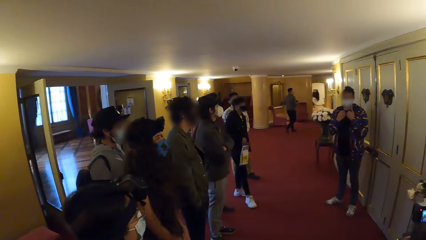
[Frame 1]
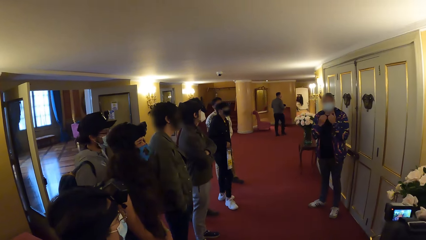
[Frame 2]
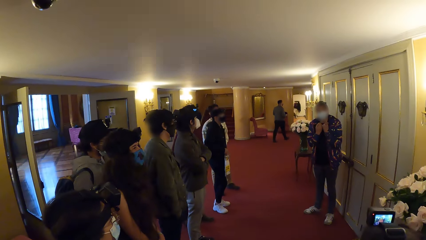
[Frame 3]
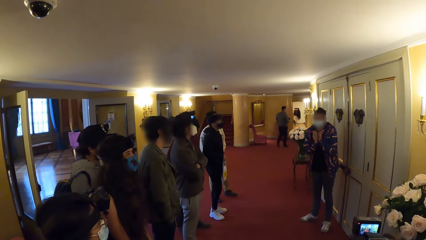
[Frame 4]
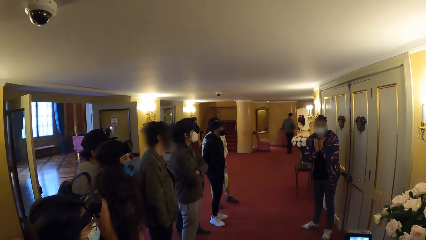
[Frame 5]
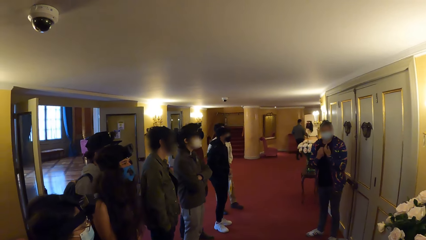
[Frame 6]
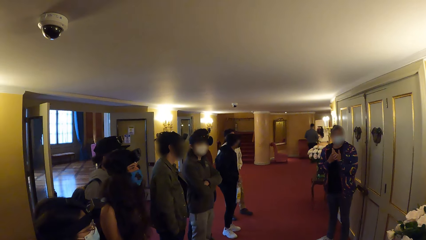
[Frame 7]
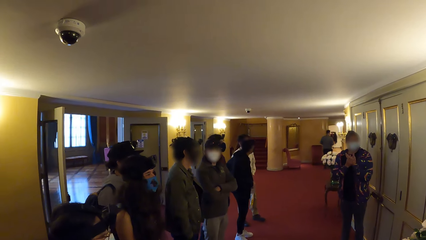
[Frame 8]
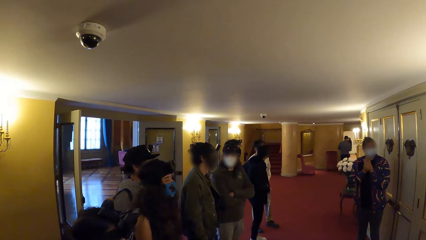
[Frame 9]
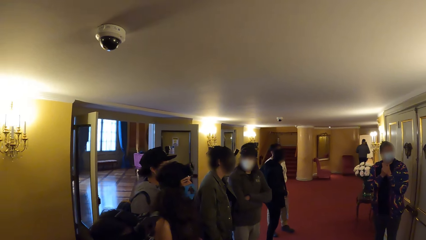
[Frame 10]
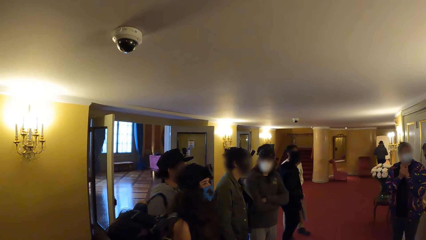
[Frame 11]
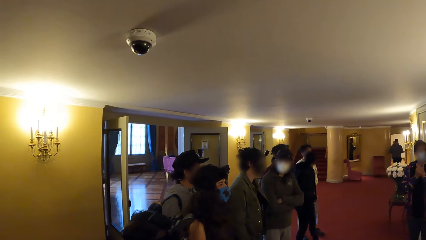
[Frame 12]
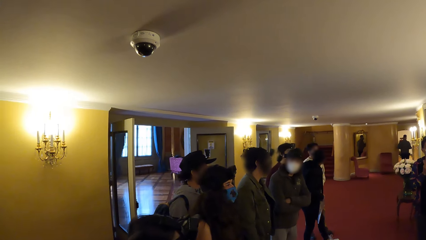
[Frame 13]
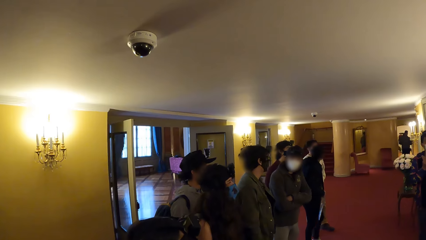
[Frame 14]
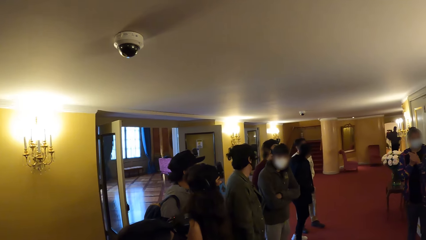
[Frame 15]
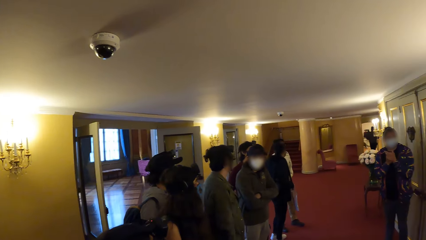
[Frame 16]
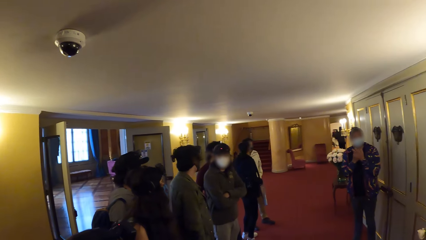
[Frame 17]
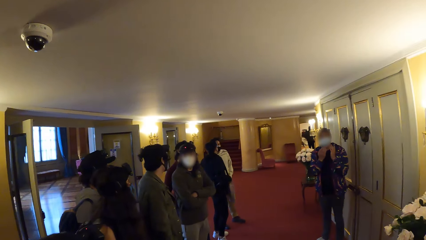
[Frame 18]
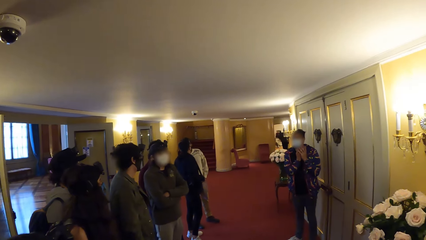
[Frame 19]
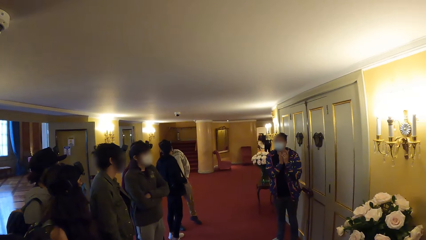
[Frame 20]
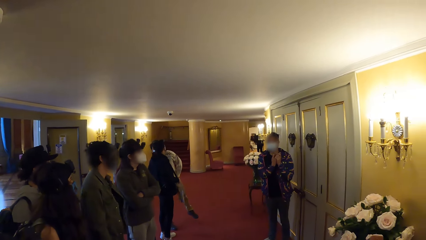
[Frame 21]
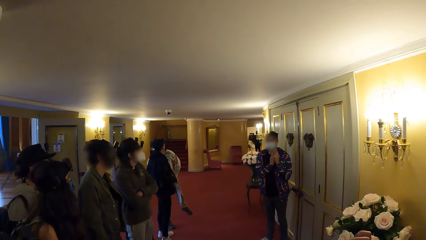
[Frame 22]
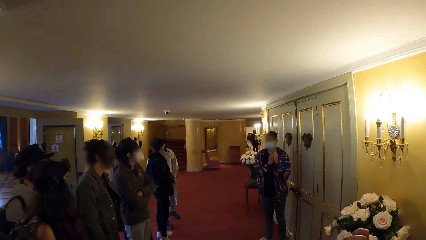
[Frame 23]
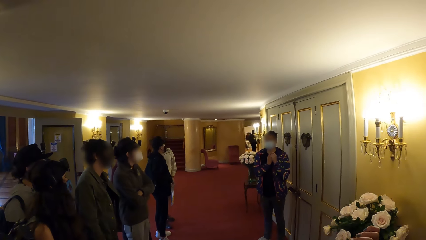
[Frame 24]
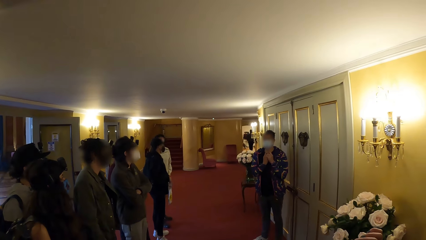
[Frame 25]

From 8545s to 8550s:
The camera wearer looks around.

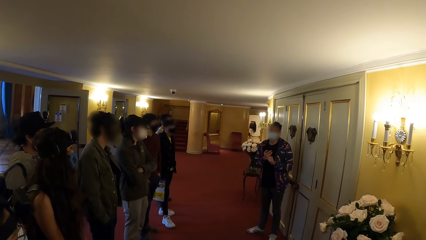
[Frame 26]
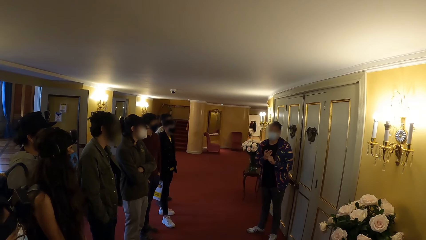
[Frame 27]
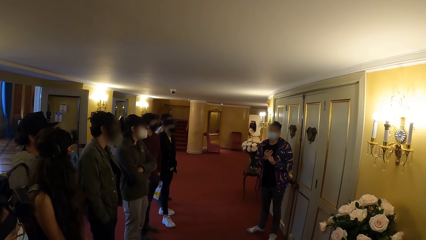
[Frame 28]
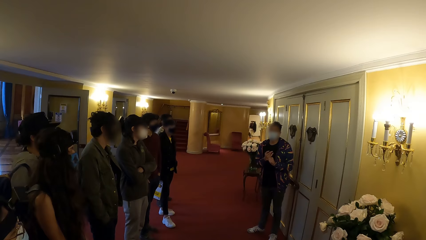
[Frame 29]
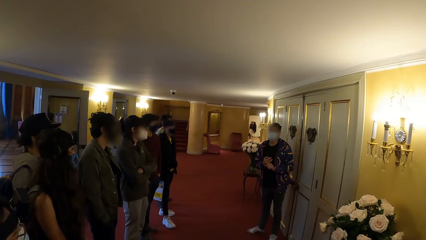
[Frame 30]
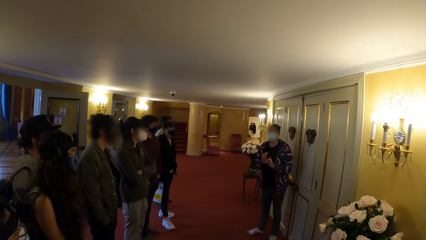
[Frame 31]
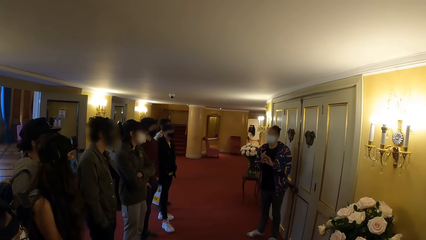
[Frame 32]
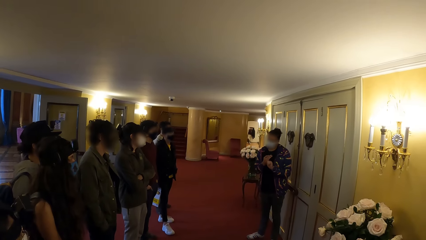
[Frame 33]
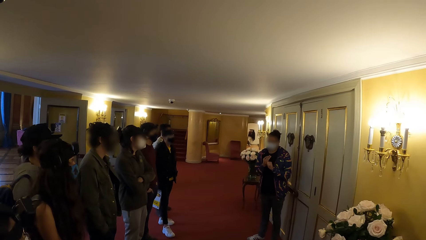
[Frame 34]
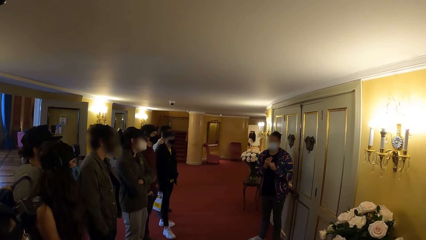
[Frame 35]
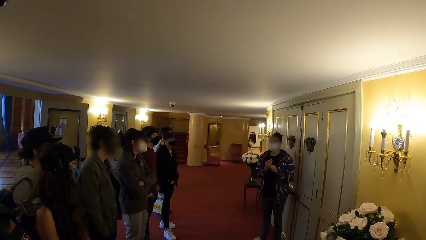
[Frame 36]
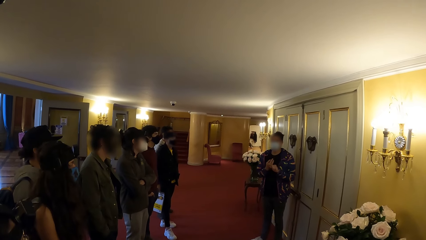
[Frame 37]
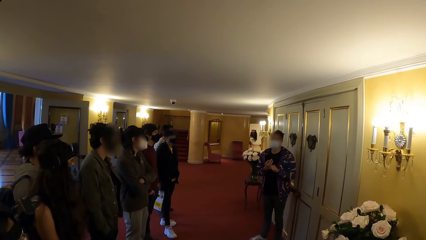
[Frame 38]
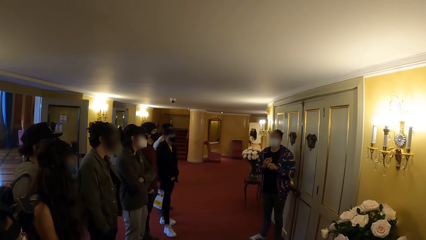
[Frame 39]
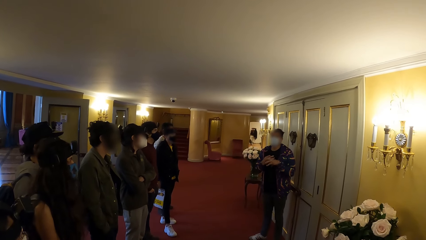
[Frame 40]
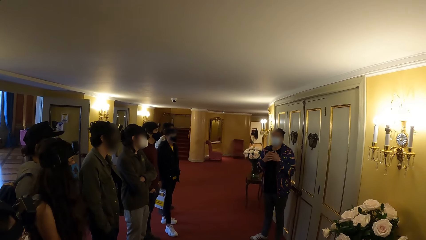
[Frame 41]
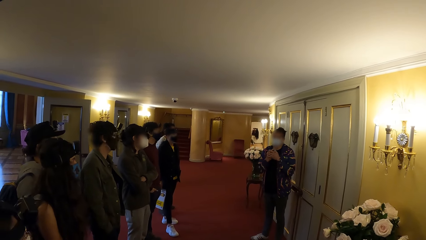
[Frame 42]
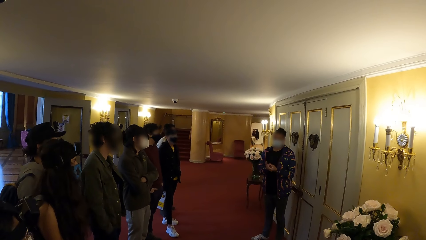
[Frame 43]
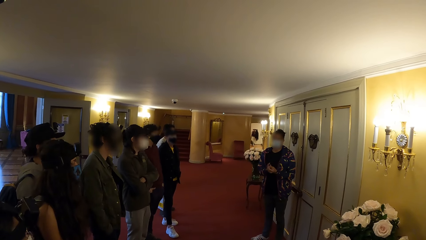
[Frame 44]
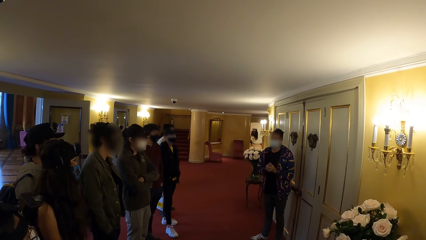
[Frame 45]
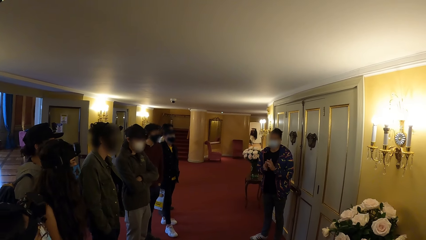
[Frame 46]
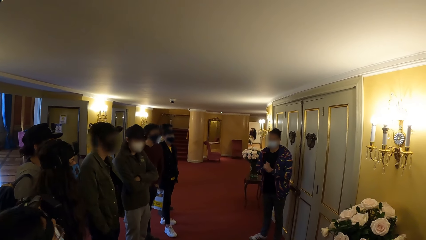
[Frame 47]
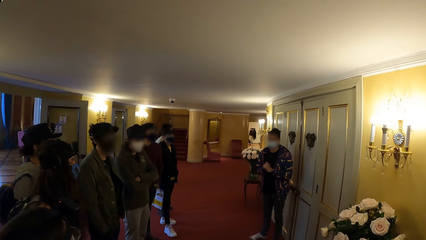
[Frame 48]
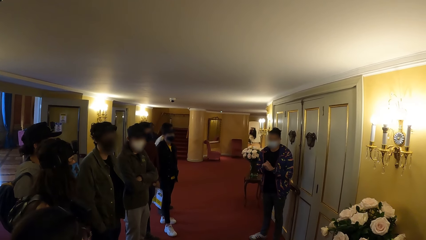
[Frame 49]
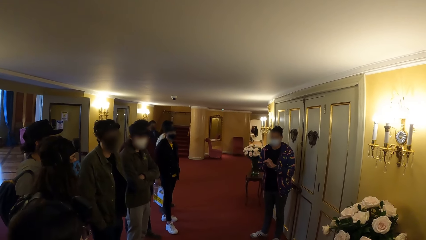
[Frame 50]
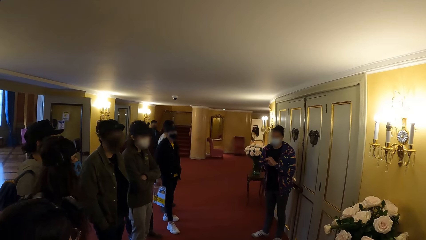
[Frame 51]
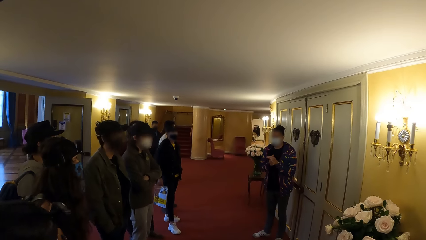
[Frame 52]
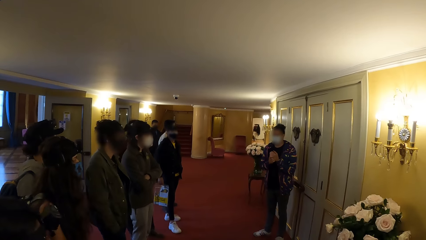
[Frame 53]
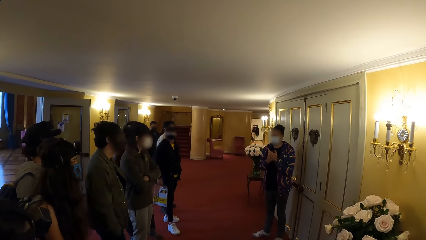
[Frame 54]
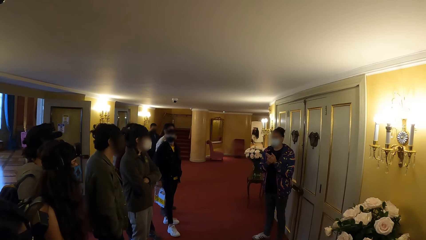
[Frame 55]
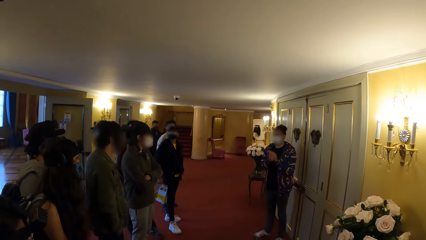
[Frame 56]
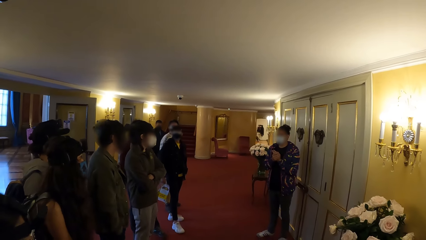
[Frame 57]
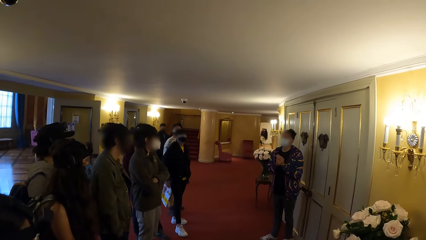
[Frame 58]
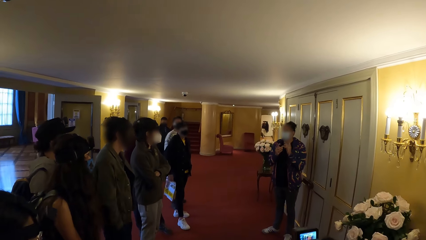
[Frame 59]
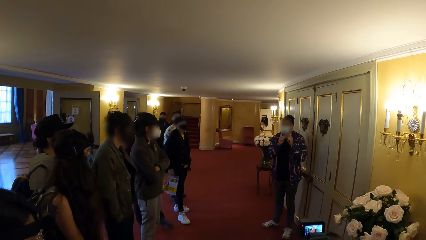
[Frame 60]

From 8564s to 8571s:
A person interacts with the people around him.

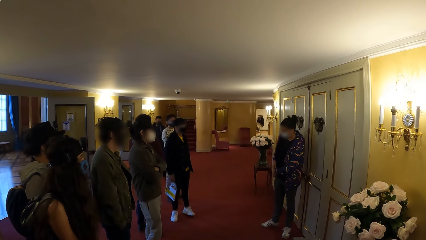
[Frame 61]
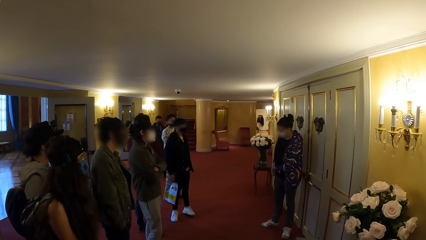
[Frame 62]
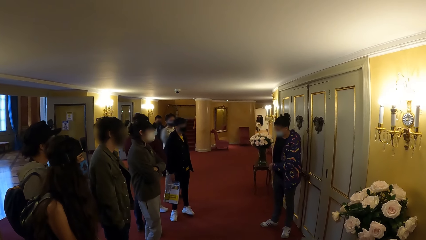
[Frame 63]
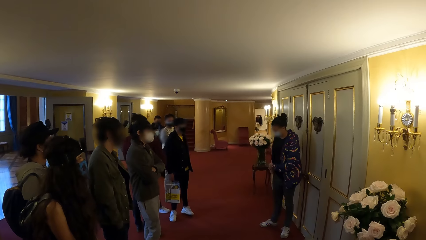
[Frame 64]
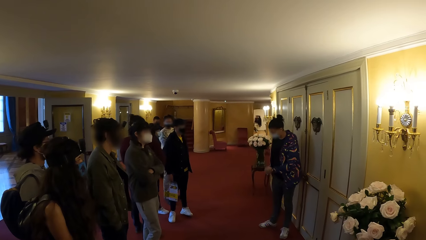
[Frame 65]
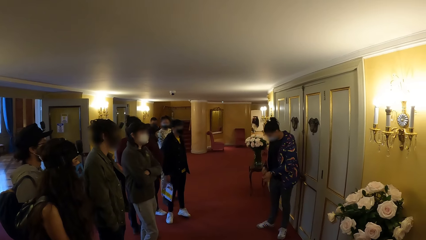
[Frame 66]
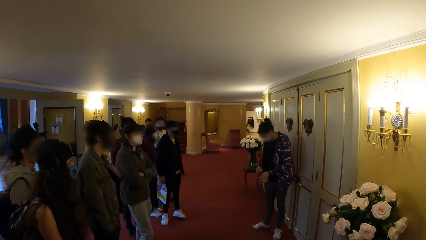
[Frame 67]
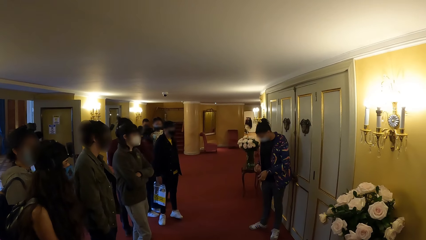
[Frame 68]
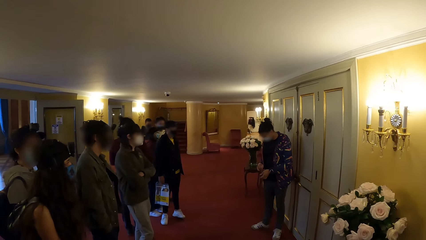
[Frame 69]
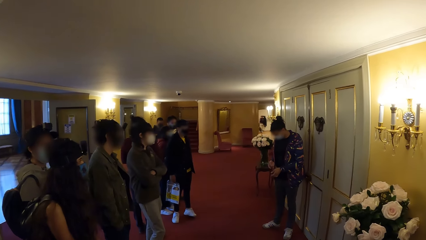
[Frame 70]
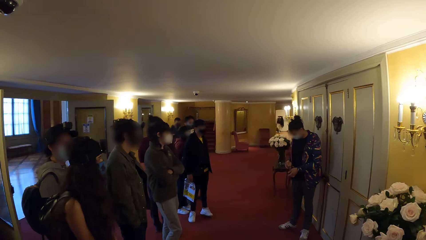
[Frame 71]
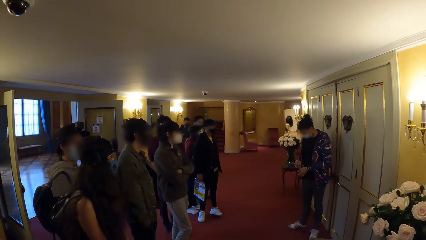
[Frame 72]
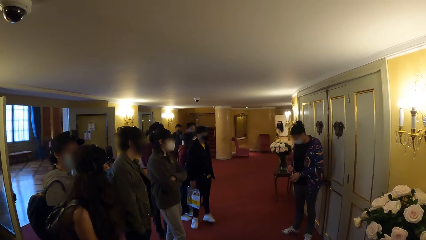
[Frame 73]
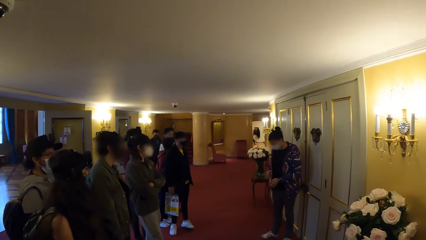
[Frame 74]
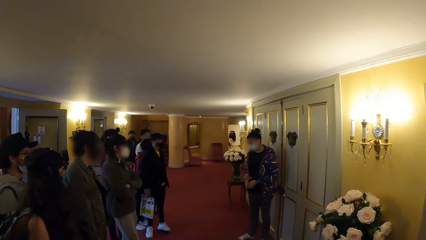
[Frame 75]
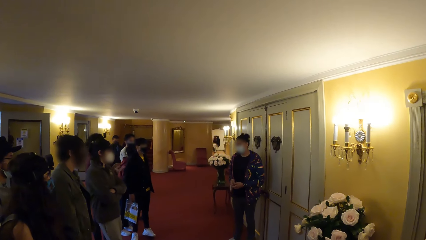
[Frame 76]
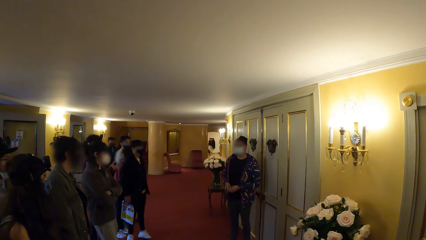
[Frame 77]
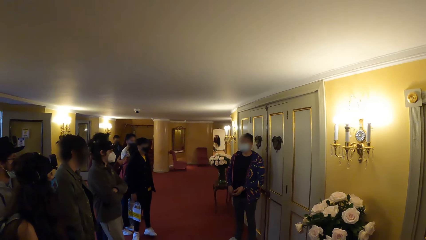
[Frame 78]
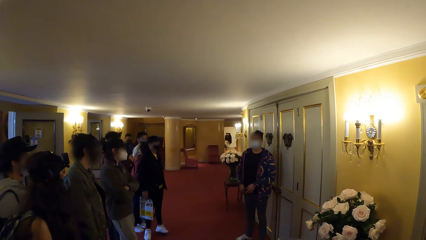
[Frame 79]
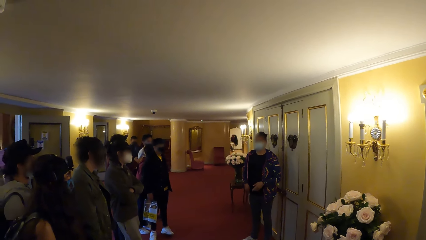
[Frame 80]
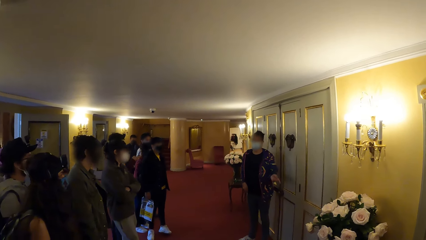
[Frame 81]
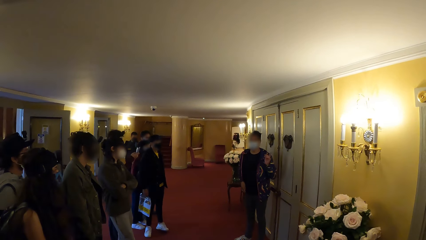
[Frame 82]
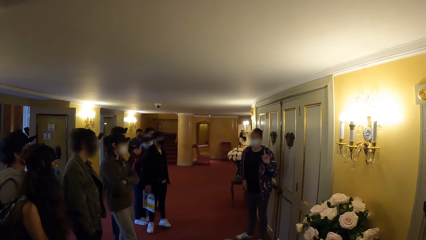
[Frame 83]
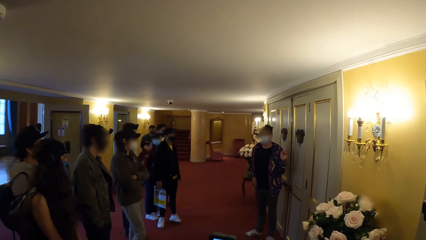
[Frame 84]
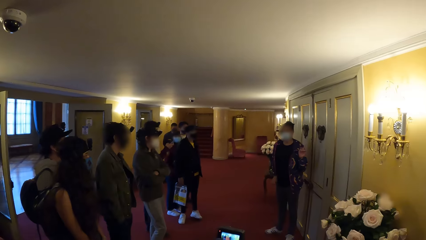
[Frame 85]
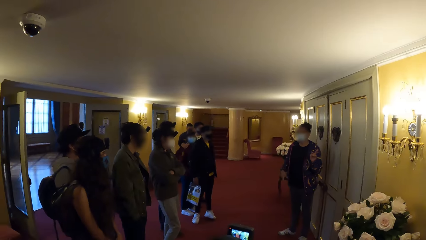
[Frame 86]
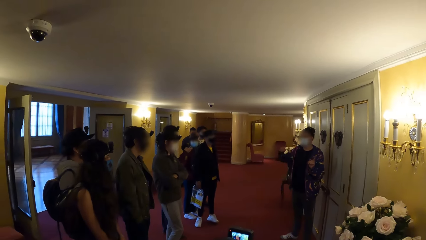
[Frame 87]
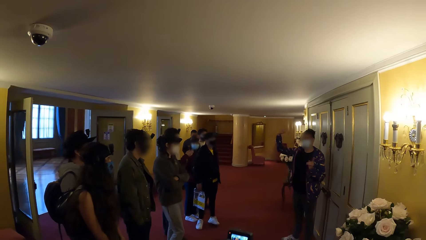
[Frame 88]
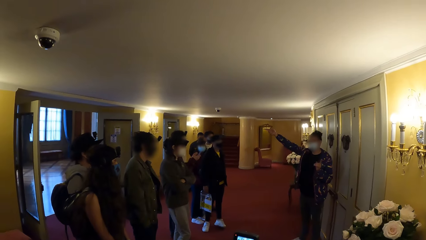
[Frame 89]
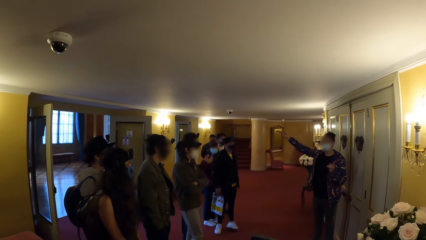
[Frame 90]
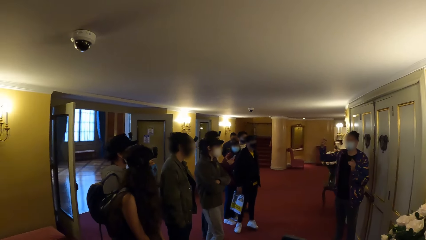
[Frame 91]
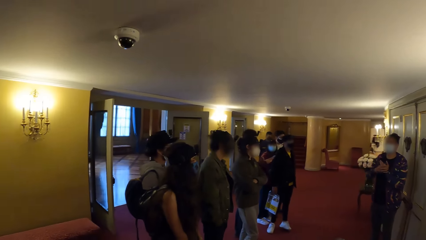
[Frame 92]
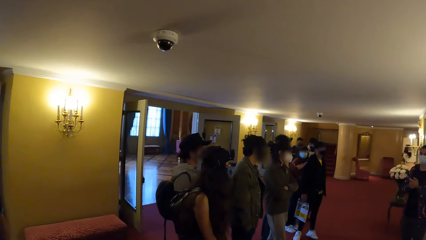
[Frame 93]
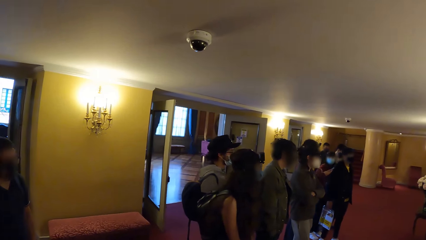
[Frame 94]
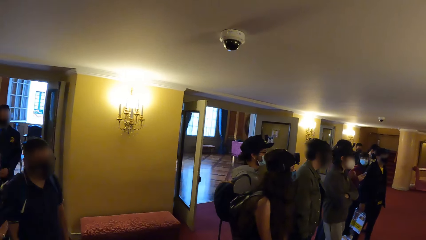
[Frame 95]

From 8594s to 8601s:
A person removes something from his pocket and puts something in his pocket. The camera wearer looks around.
